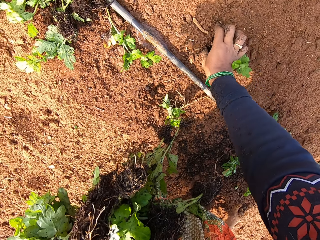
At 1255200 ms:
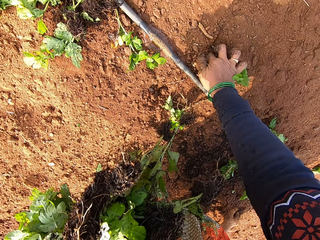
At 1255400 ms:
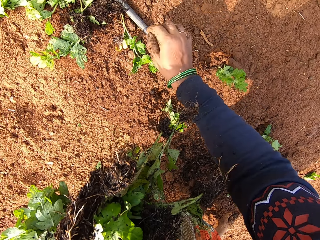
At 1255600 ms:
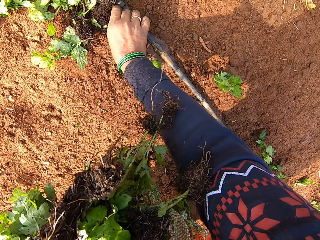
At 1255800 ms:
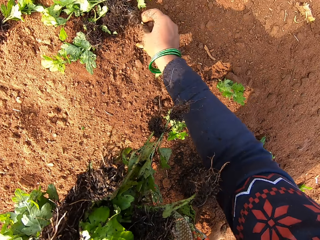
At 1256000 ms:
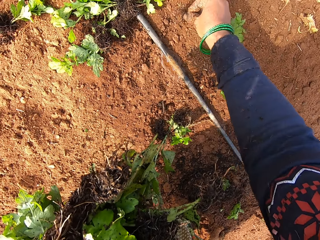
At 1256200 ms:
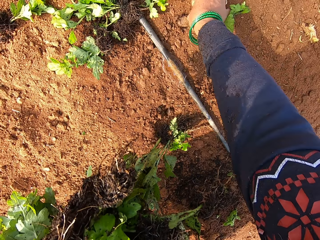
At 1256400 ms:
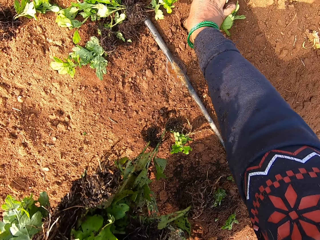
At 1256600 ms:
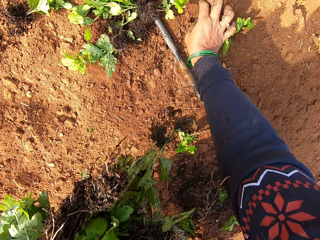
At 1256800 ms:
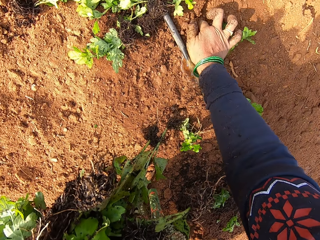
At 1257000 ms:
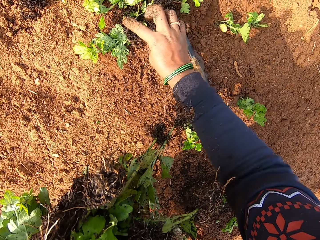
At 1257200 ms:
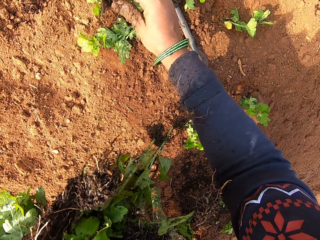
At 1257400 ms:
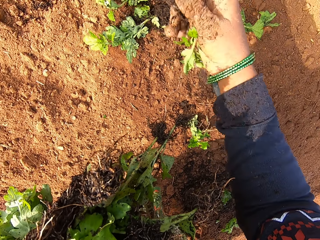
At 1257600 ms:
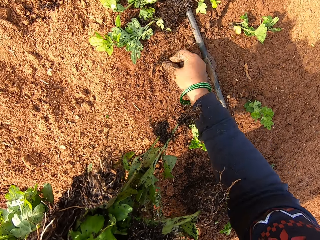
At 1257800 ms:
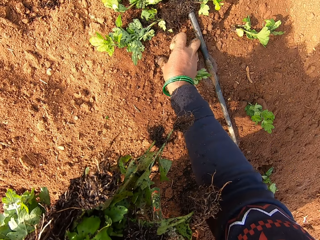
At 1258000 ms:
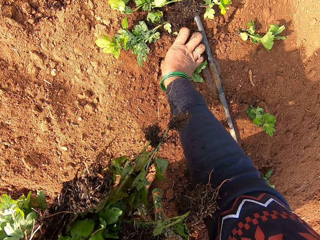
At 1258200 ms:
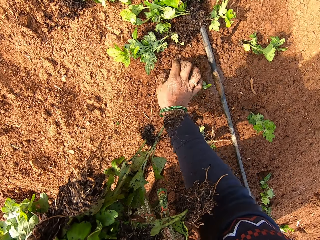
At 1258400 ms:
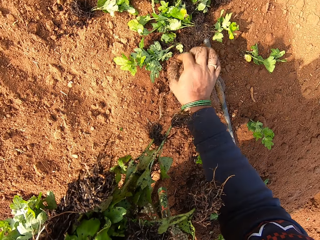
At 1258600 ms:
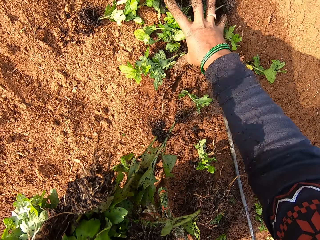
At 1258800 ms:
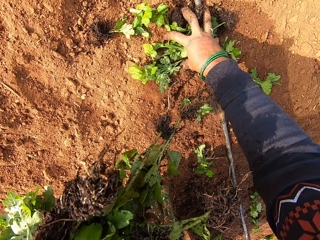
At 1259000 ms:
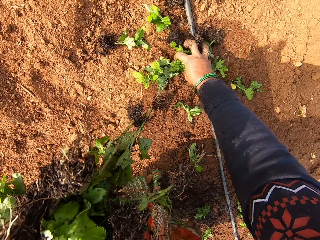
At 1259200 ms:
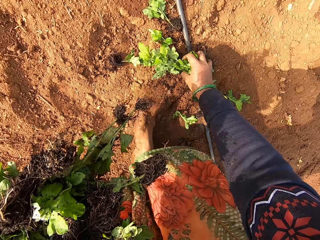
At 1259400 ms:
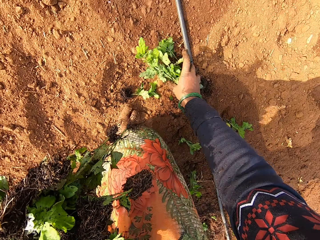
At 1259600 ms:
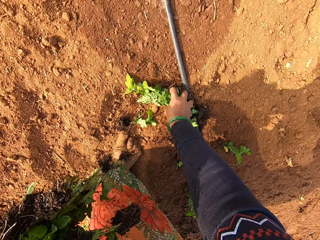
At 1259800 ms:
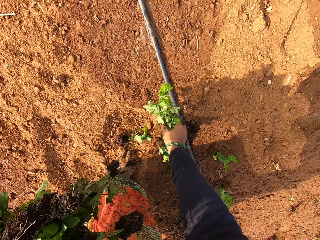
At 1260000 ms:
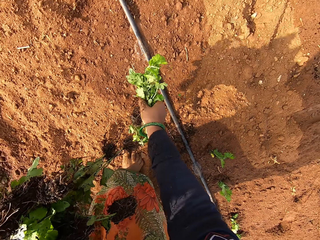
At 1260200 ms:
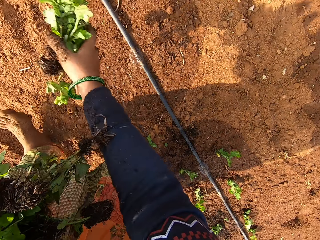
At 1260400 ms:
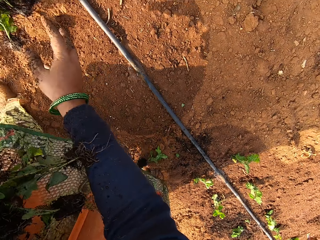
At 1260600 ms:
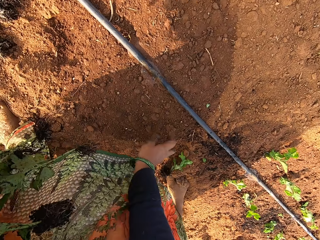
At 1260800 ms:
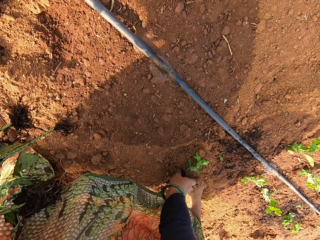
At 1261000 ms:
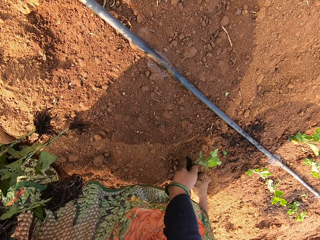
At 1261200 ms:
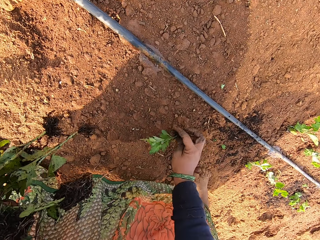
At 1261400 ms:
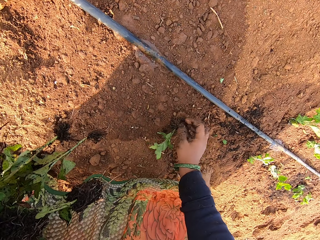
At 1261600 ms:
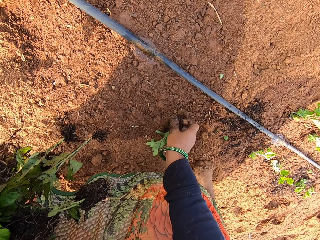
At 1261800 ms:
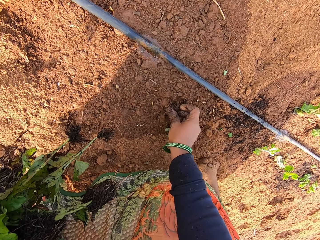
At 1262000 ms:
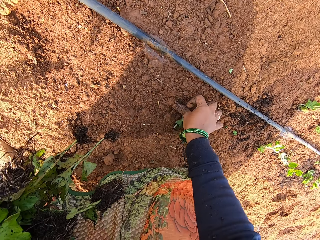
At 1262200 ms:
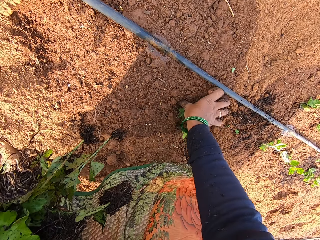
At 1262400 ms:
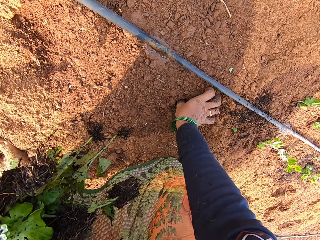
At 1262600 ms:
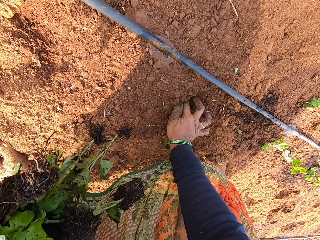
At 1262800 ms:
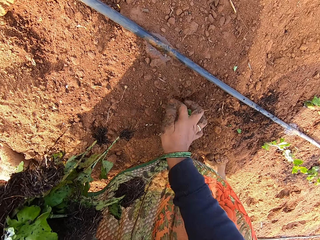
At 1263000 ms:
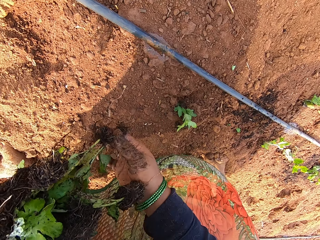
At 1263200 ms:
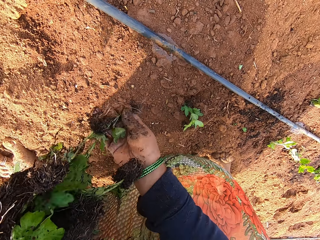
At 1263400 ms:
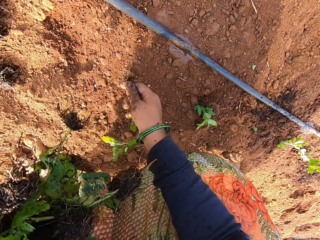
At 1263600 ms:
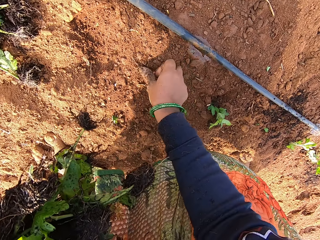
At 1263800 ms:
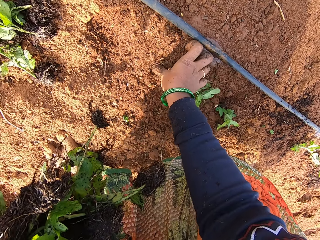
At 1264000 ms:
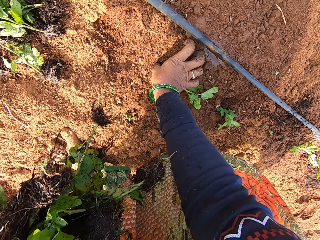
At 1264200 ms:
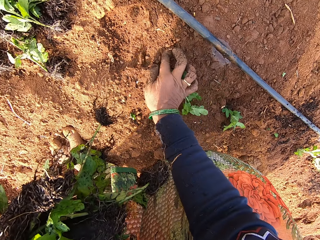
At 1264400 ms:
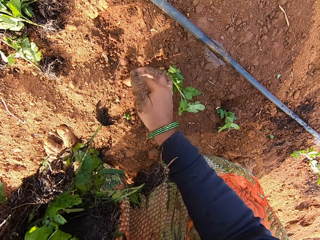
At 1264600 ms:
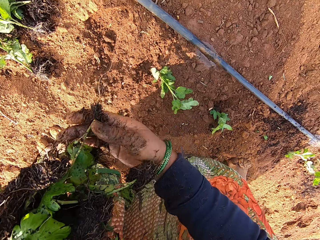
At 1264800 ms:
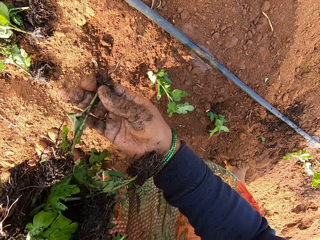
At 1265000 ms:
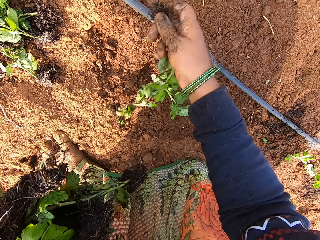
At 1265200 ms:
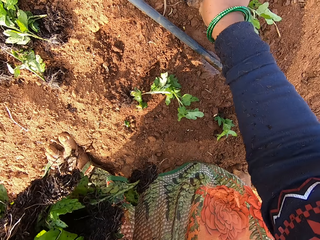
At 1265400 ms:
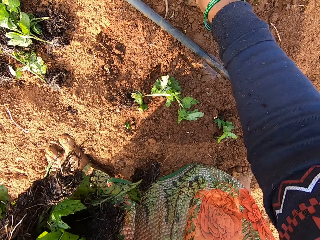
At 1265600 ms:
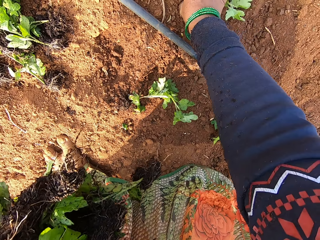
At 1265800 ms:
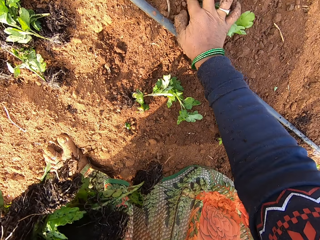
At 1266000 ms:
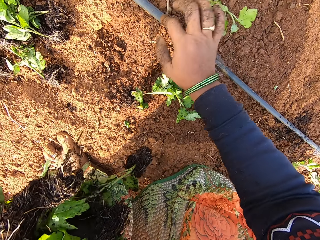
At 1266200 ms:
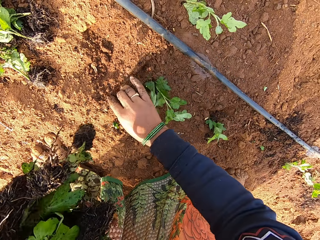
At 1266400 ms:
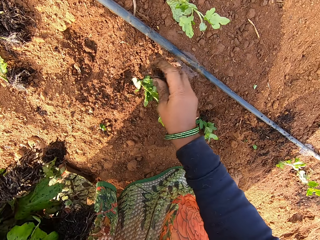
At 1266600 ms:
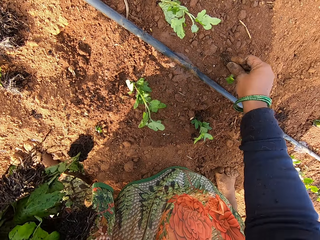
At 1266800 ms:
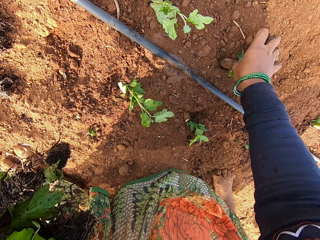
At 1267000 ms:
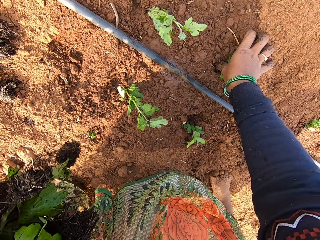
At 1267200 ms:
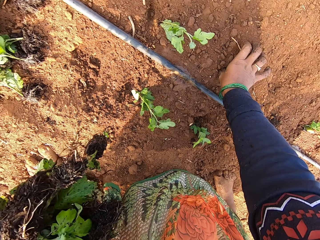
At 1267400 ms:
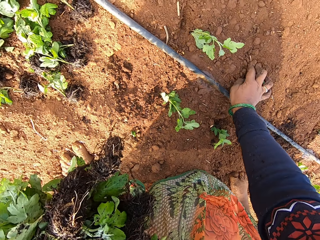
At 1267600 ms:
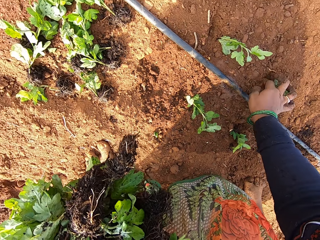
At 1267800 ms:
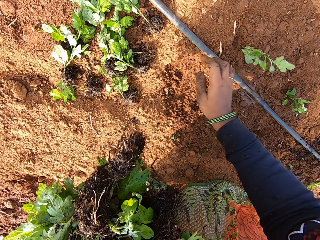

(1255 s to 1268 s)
The camera wearer picks a seedling from the ground with her right hand. She plants the seedling in the ground with her right hand. She picks a seedling from the ground with her right hand. She plants the seedling in the ground with her right hand. She packs seedlings from the ground with her right hand. She throws the seedlings on the ground with her right hand. She moves forward. She picks a seedling from the ground with her right hand. She plants the seedling in the ground with her right hand. She picks a seedling from her left hand with her right hand. She plants the seedling in the ground with her right hand. She picks a seedling from her left hand with her right hand. She plants the seedling in the ground with her right hand. She picks a seedling from the ground with her right hand. She plants the seedling in the ground with her right hand.

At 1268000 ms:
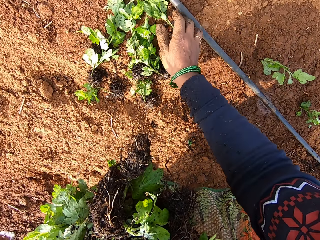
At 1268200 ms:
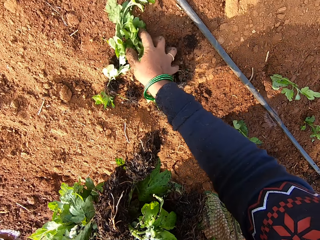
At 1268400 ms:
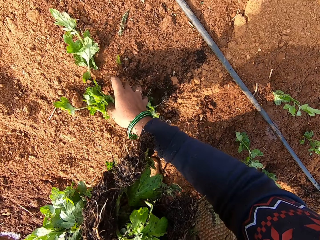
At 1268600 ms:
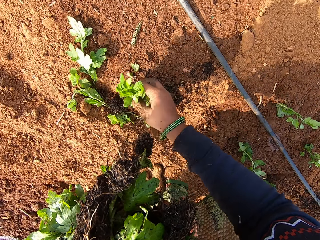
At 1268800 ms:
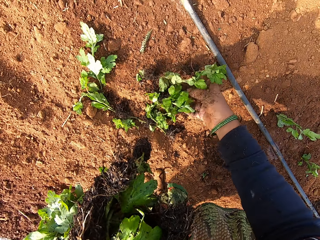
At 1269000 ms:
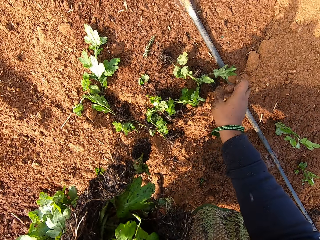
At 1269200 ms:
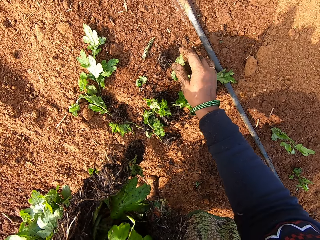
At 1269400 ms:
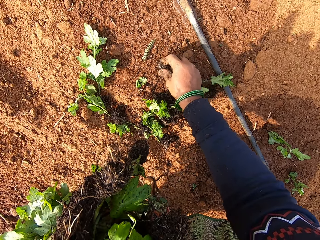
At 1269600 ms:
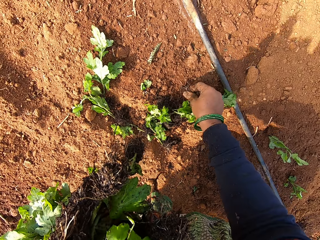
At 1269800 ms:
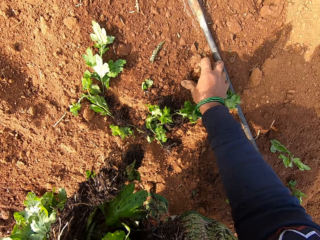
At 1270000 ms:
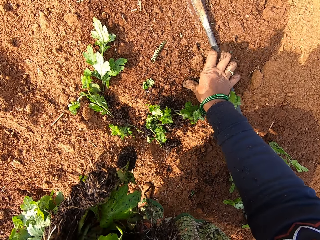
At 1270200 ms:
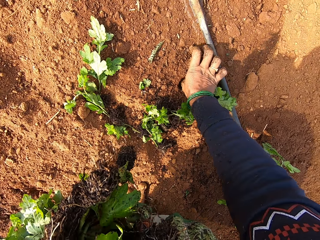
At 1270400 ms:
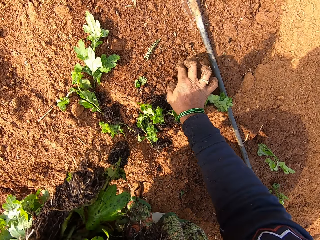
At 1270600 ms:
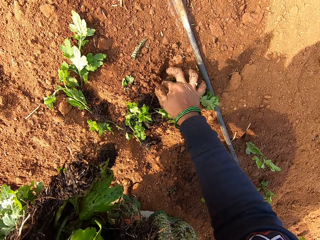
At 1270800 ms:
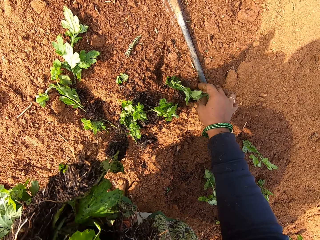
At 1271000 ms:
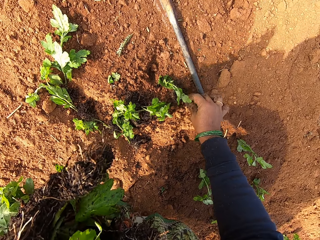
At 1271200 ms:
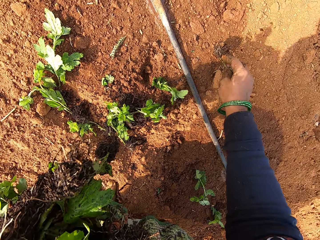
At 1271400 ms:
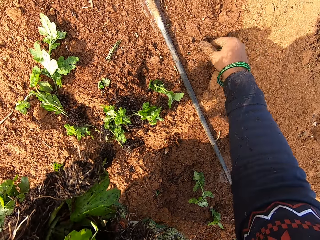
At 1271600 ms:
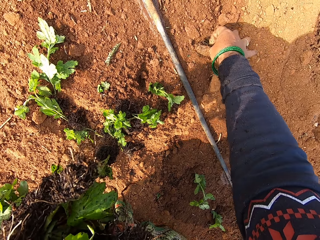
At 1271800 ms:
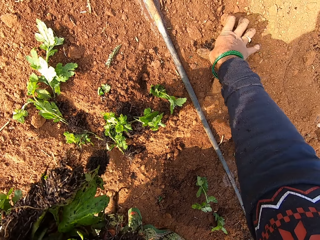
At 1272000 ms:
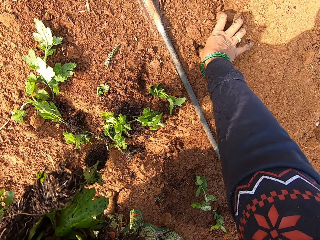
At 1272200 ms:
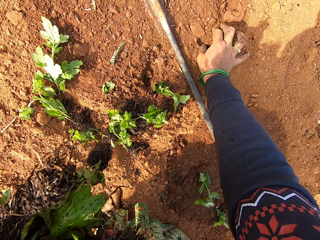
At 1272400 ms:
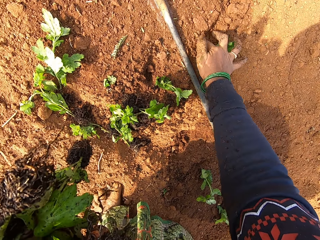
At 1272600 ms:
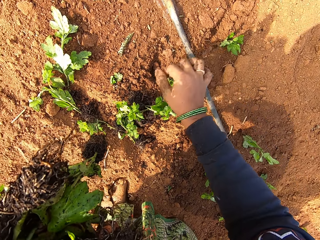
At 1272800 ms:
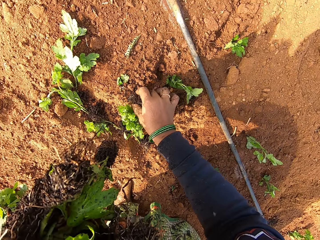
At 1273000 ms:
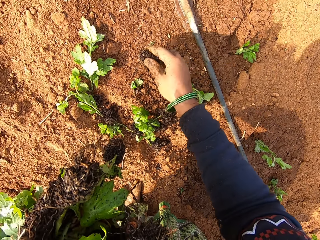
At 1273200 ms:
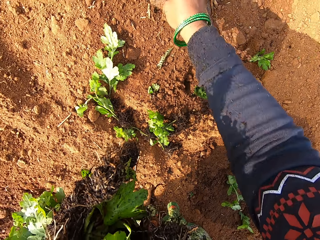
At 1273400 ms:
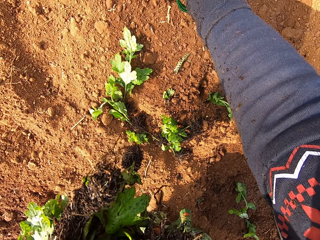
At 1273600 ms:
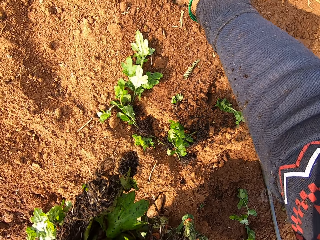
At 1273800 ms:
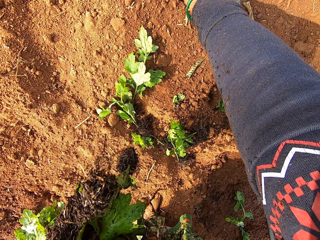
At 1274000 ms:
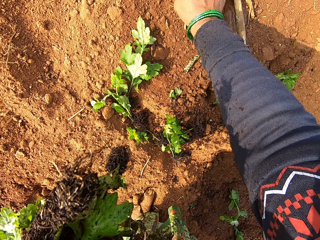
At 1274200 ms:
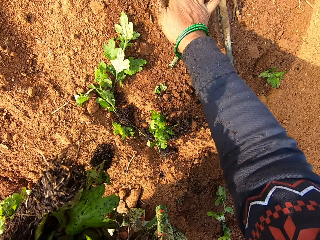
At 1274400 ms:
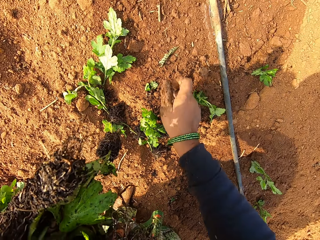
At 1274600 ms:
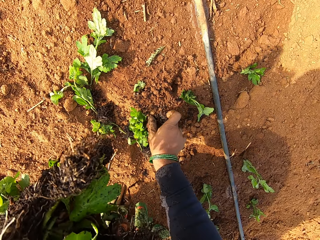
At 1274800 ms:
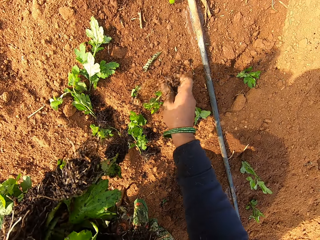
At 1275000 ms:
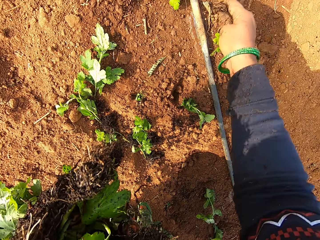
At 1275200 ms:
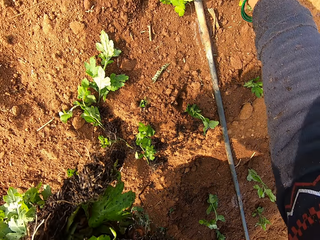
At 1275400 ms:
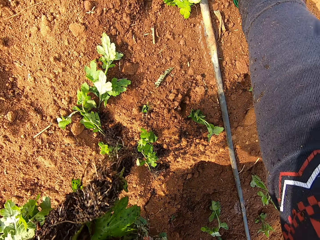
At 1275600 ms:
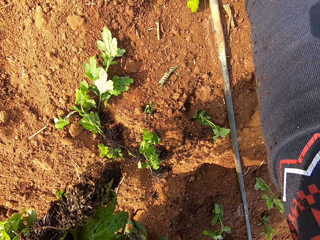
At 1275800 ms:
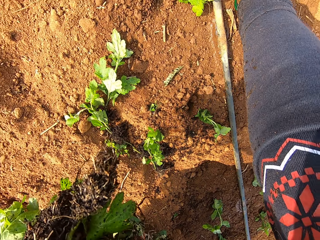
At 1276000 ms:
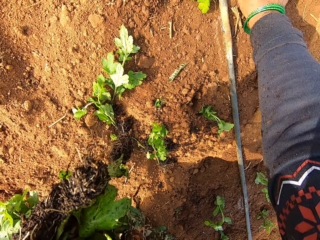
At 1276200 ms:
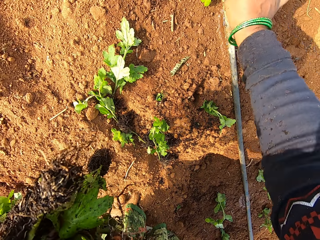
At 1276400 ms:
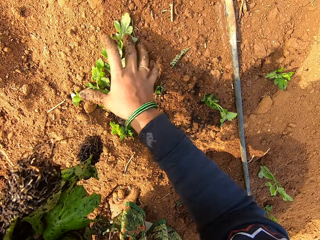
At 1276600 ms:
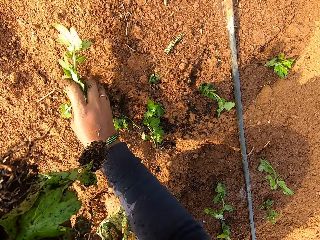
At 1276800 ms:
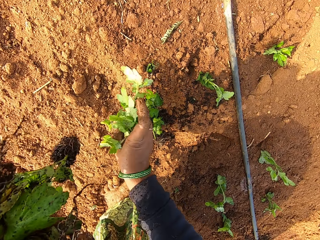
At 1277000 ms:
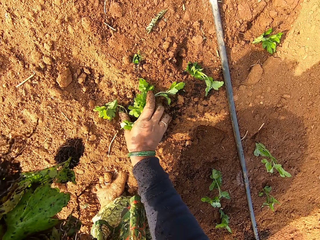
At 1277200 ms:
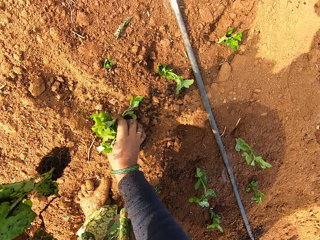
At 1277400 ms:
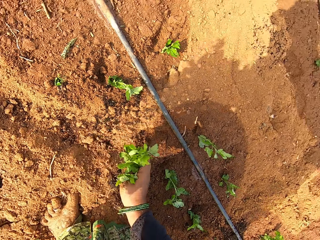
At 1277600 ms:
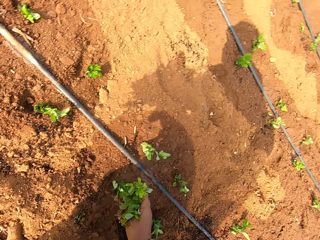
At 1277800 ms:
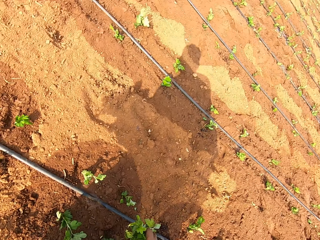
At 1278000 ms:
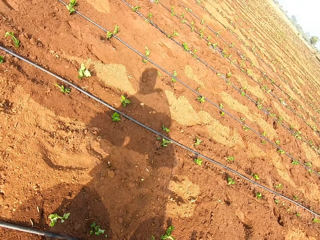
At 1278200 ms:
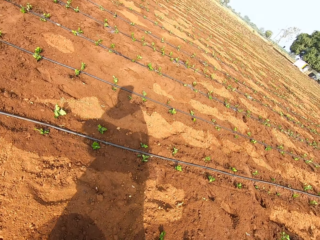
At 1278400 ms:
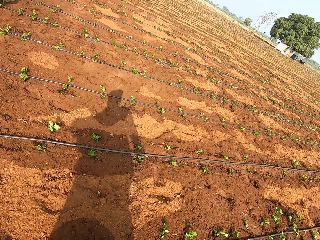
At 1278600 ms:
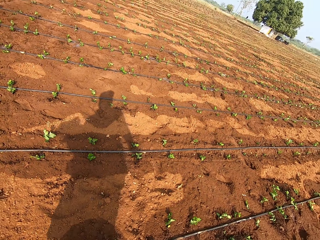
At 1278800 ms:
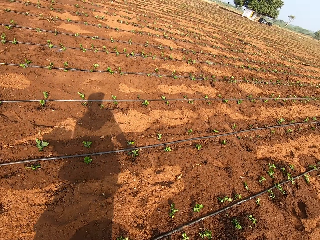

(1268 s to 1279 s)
The camera wearer adjusts seedlings on the ground with her right hand. She picks a seedling from the ground with her right hand. She plants the seedling in the ground with her right hand. She picks a seedling from the ground with her right hand. She plants the seedling in the ground with her right hand. She picks a seedling from the ground with her right hand. She plants the seedling in the ground with her right hand. She picks a seedling from the ground with her right hand. She plants the seedling in the ground with her right hand. She packs seedlings from the ground with her right hand.
